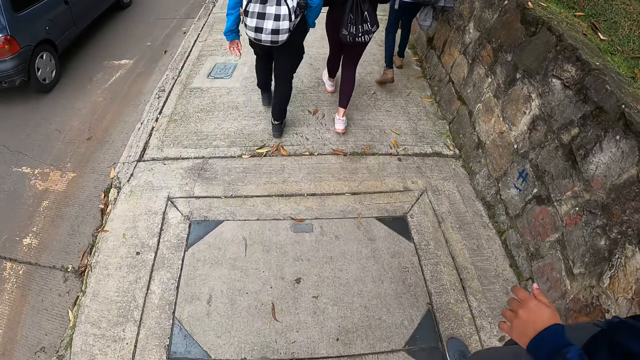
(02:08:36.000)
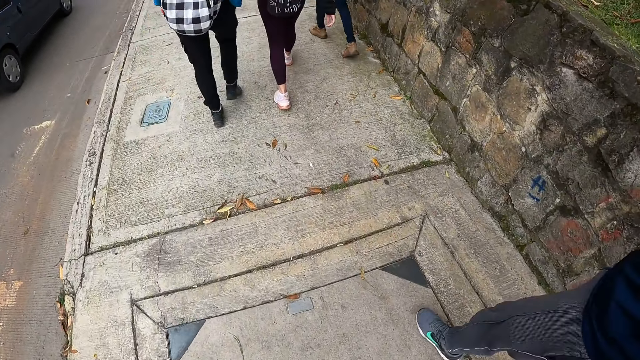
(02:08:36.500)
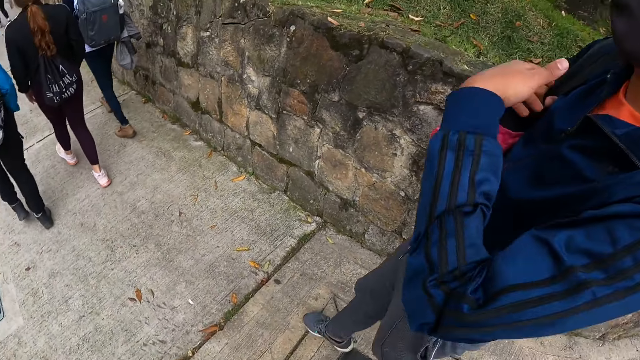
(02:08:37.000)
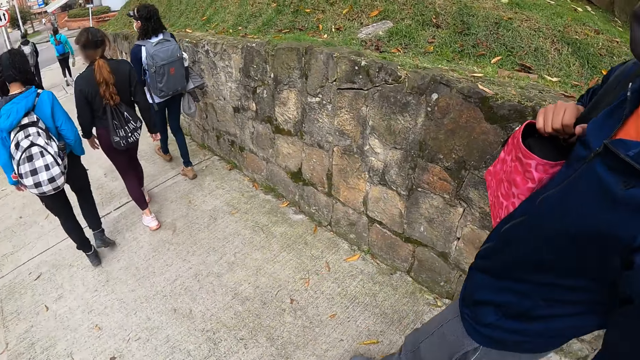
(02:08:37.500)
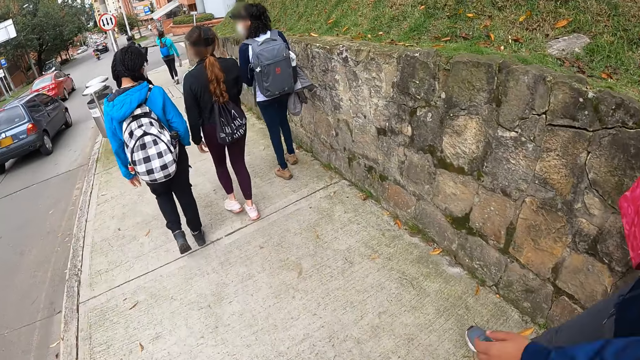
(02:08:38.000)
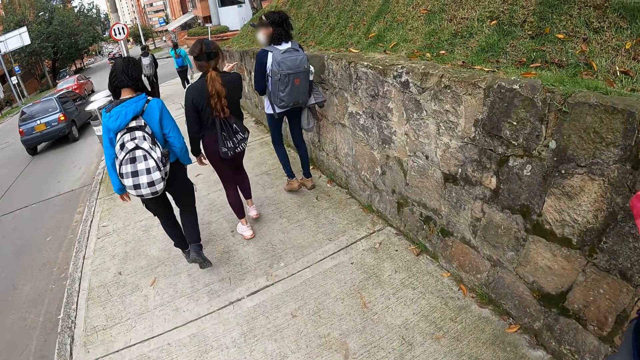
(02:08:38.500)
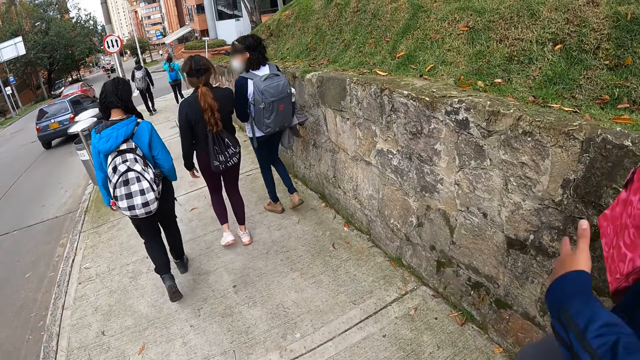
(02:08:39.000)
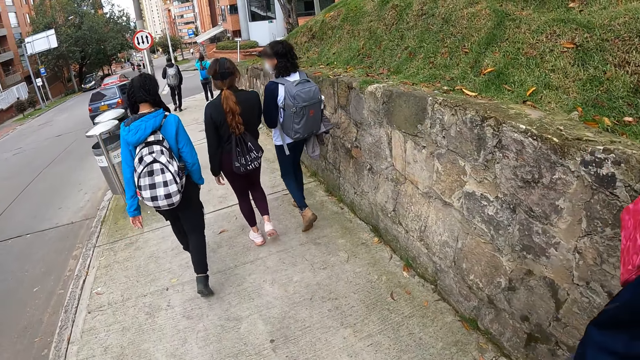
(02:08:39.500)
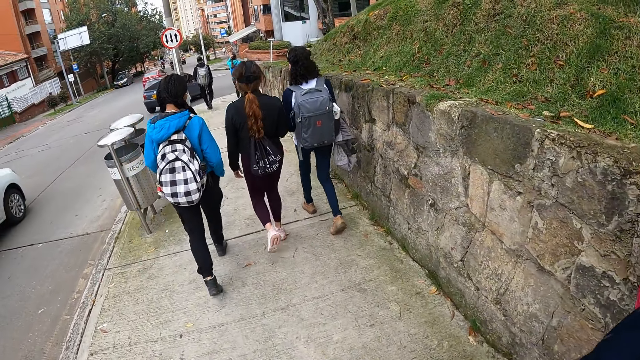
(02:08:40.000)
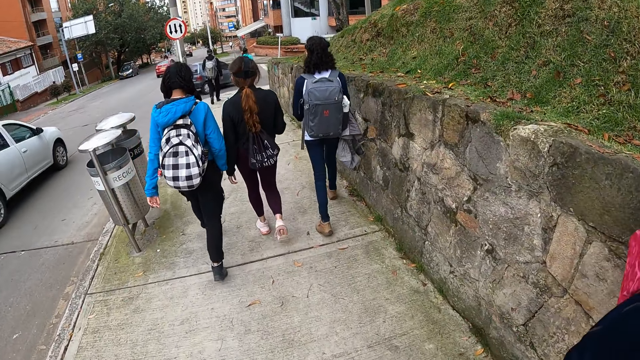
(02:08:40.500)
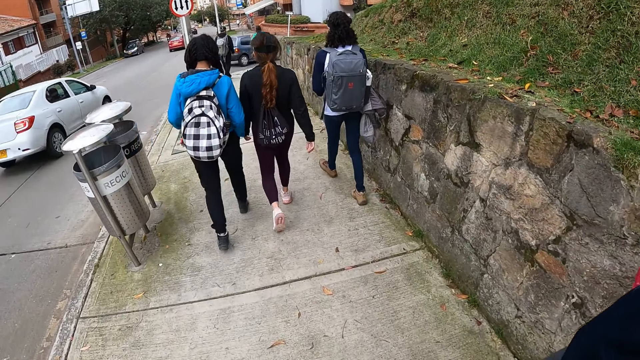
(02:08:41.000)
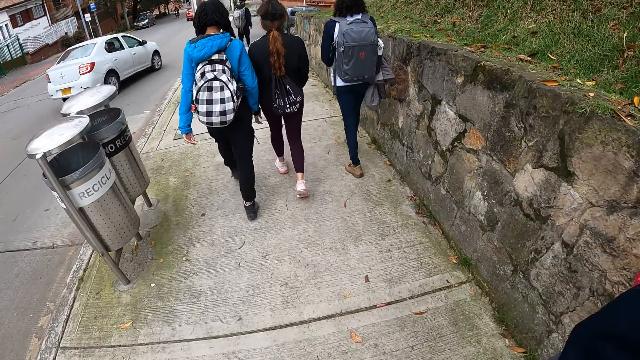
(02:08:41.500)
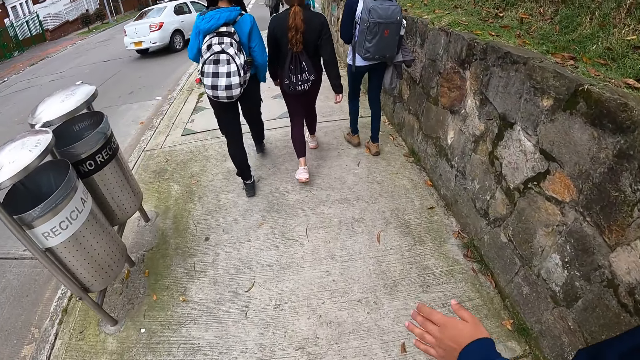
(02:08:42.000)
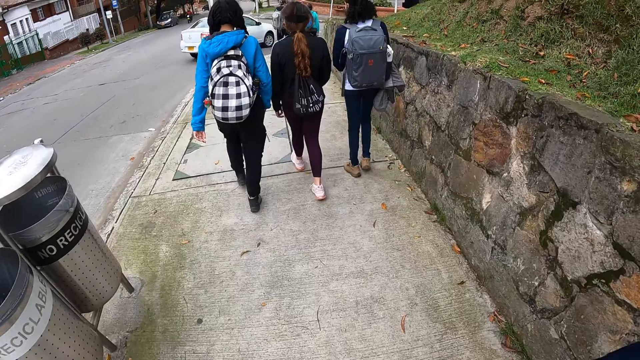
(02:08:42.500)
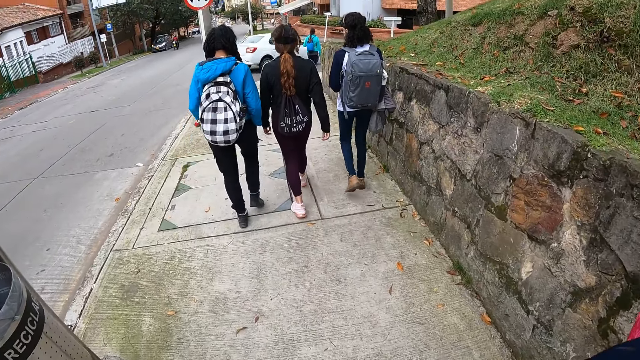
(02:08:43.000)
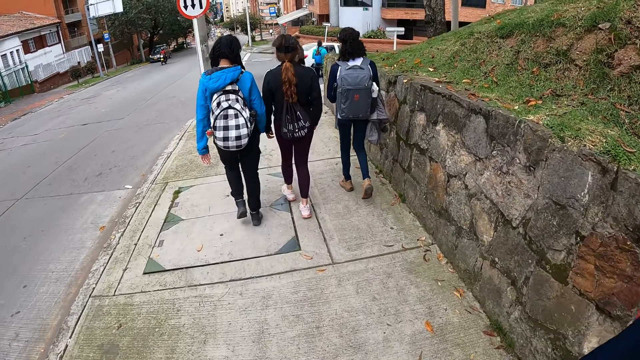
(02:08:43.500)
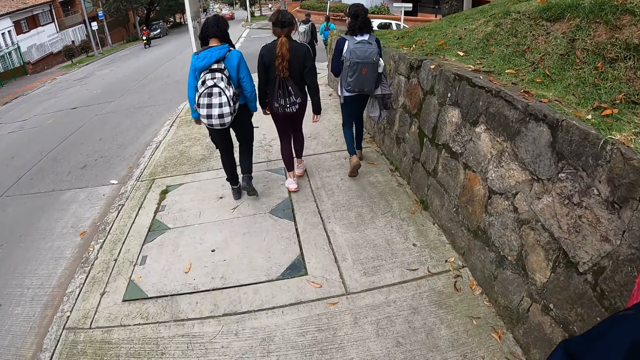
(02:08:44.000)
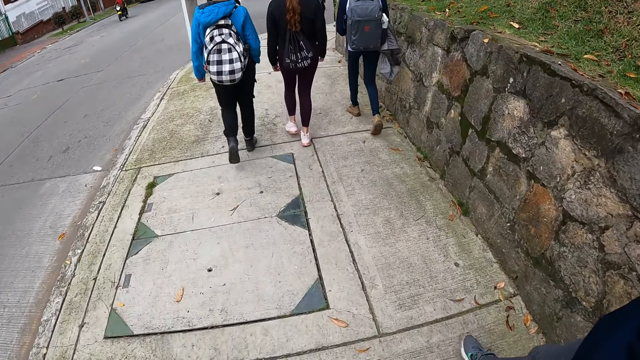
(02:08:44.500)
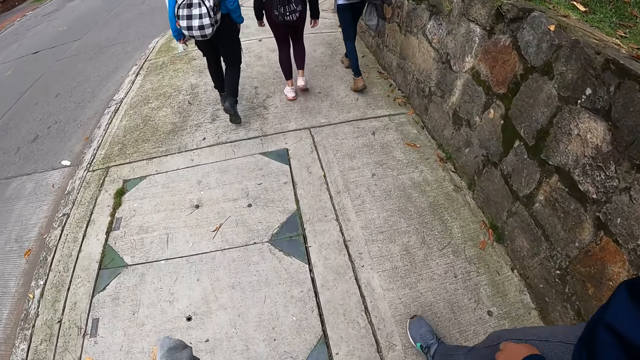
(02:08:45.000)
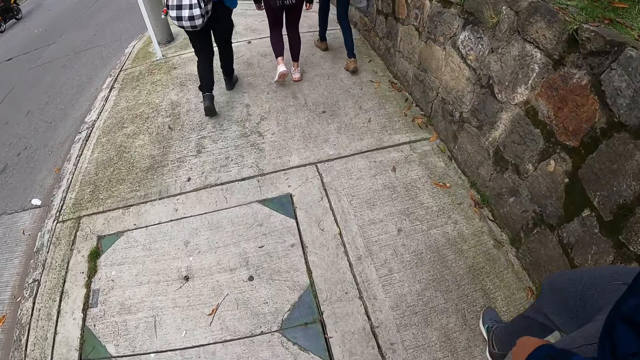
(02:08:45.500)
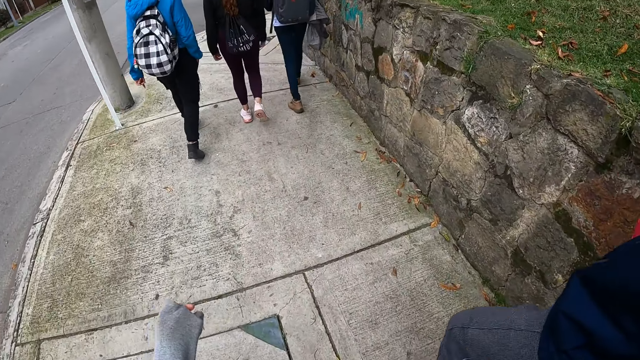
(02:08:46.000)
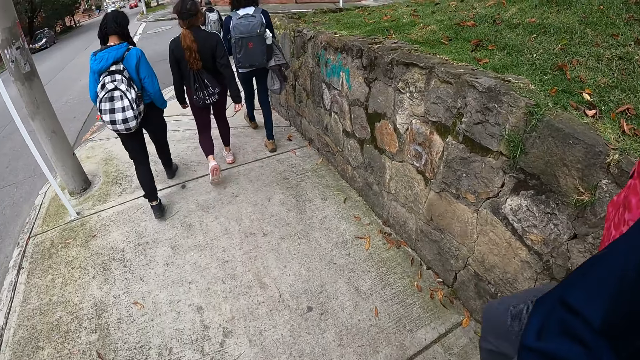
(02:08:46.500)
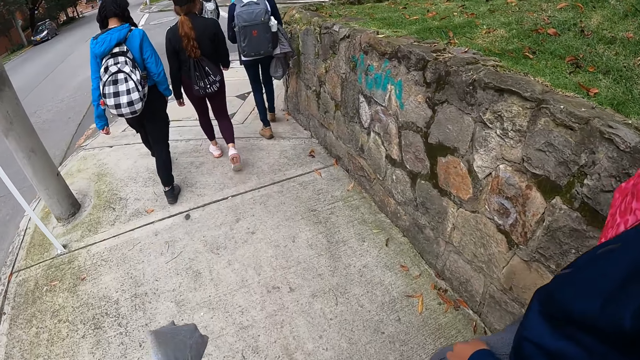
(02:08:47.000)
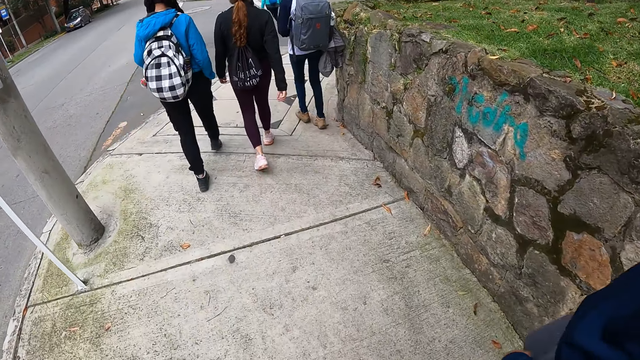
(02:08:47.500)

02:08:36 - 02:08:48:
The camera wearer interacts with the woman.

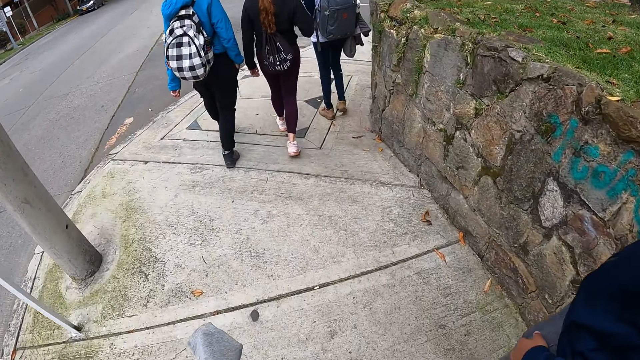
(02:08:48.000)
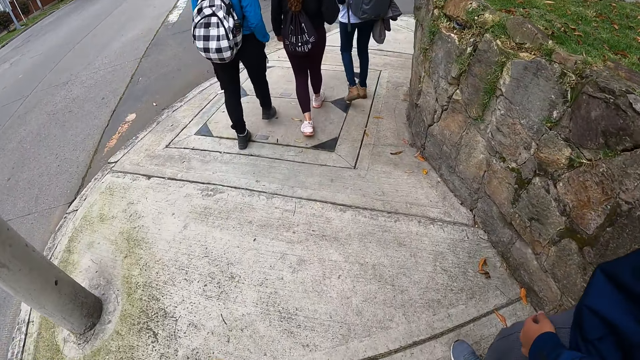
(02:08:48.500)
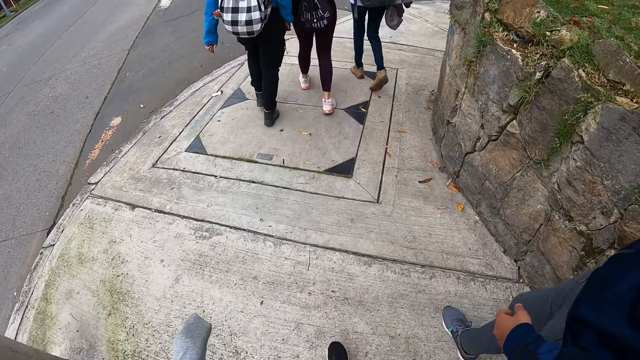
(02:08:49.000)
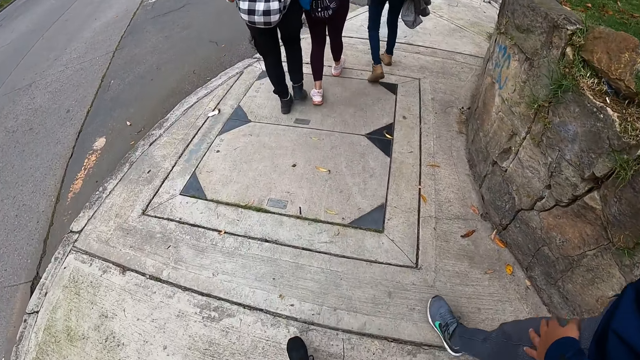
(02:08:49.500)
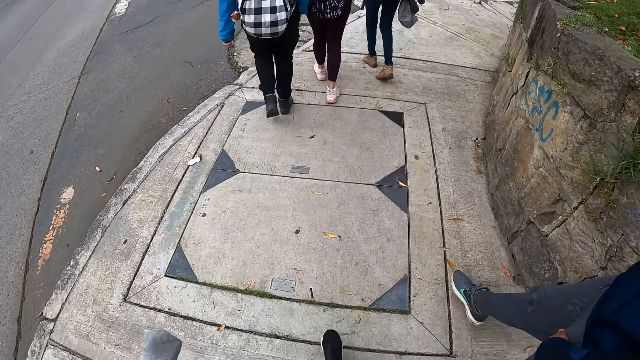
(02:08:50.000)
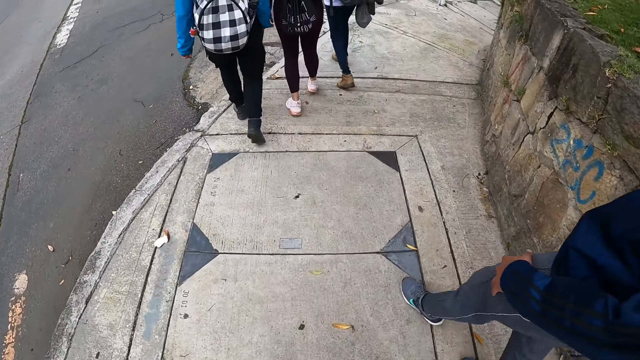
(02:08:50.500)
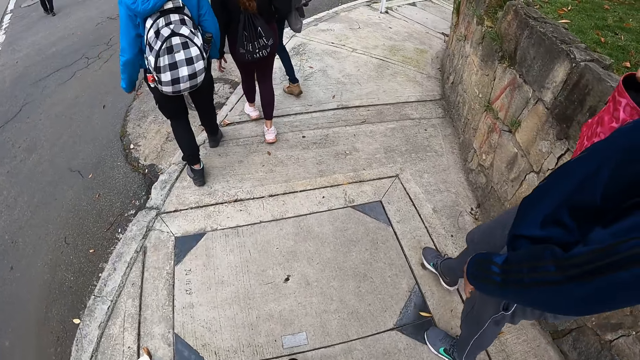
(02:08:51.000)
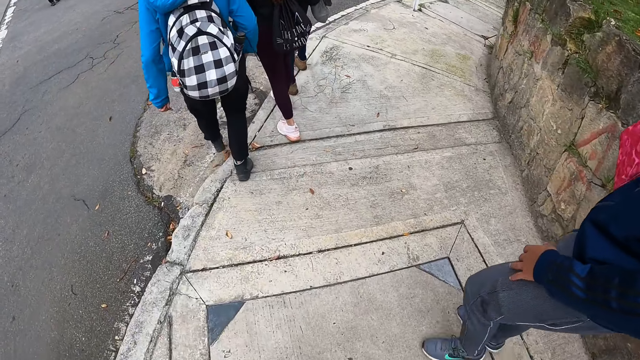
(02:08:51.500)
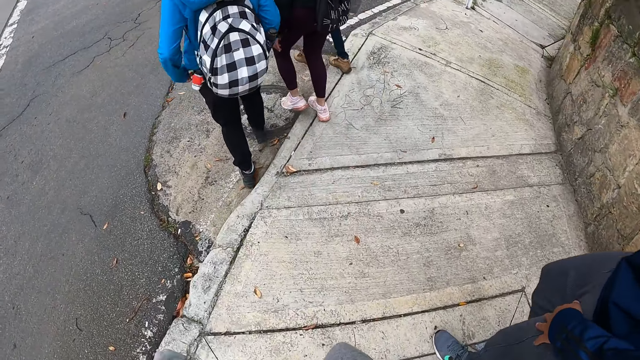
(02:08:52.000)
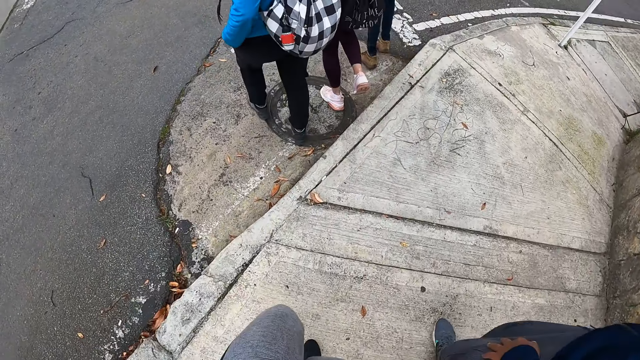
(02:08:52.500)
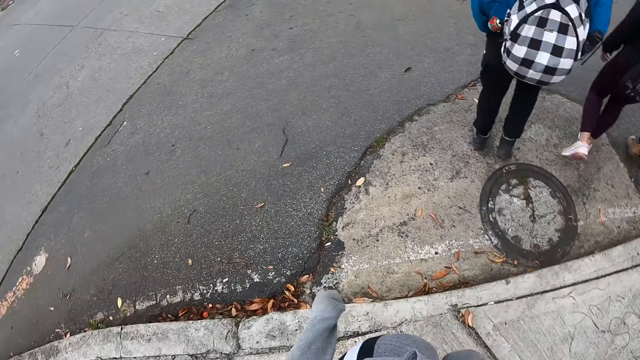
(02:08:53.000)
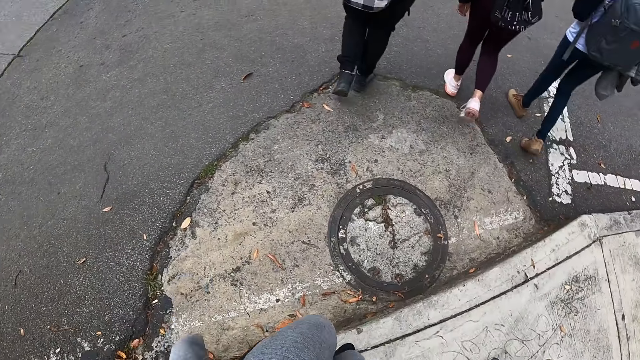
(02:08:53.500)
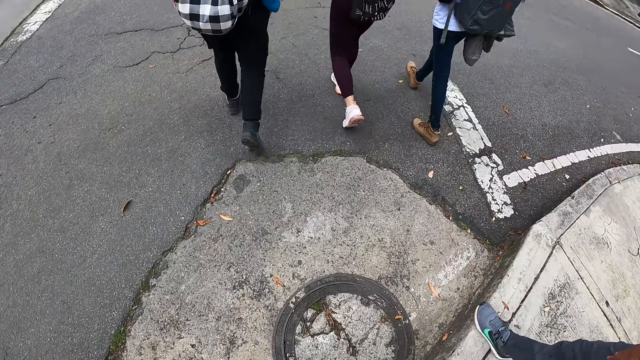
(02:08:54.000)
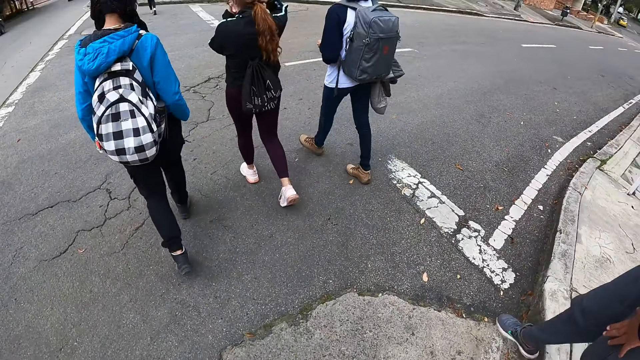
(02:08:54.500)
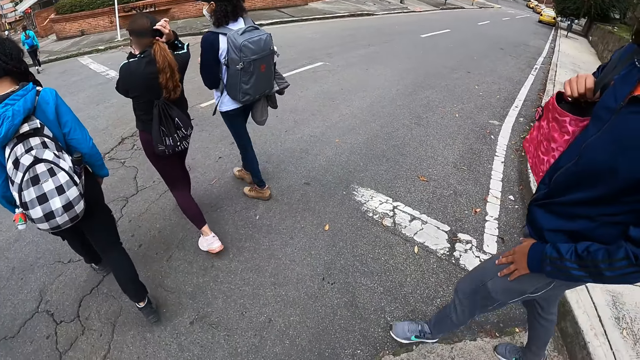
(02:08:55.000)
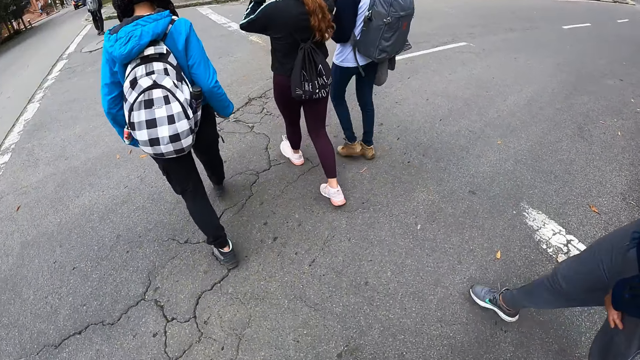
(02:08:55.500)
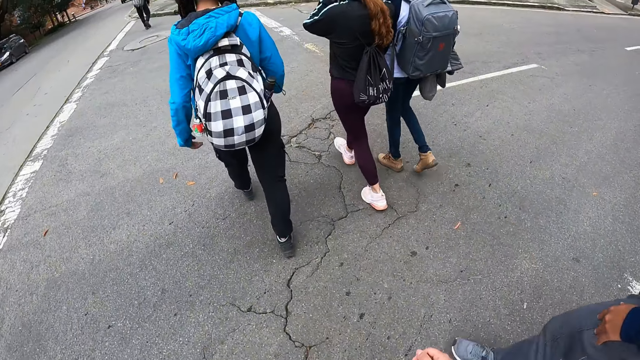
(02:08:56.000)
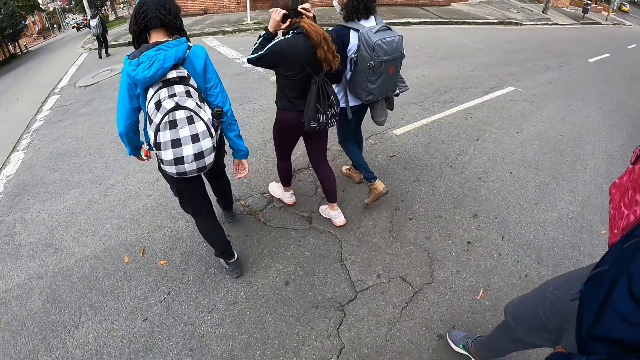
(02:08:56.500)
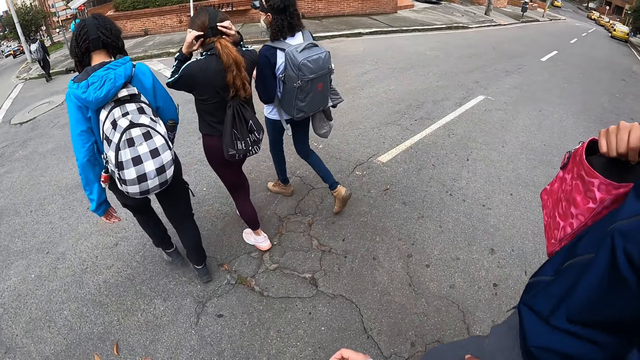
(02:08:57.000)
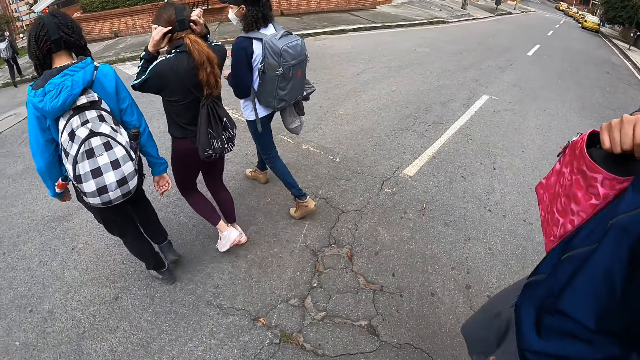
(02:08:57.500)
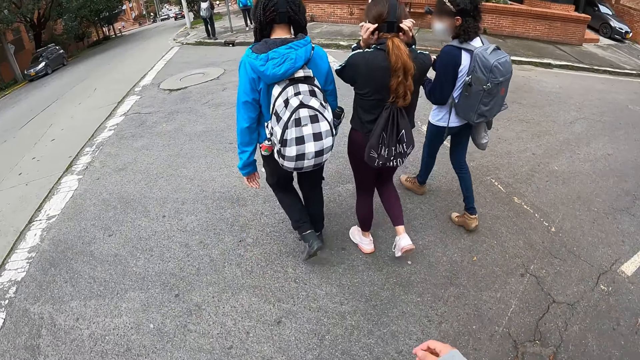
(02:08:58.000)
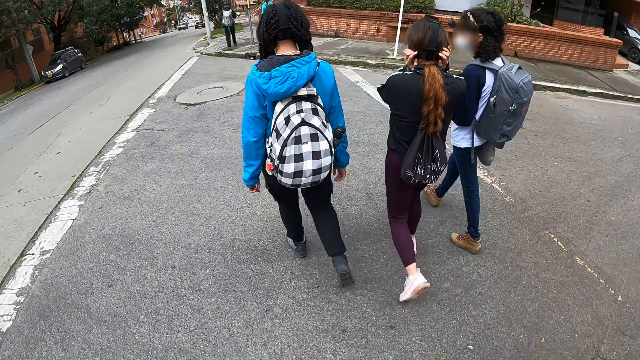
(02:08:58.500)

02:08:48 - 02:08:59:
The camera wearer walks on the tarmac road.
